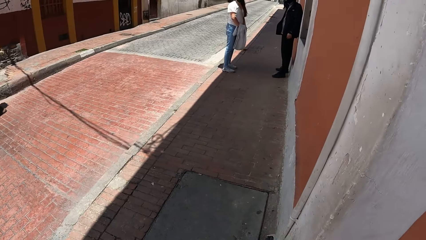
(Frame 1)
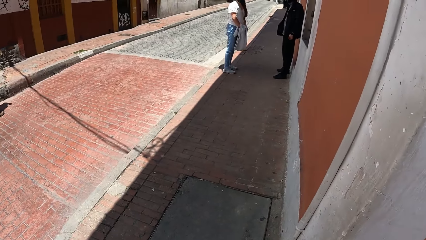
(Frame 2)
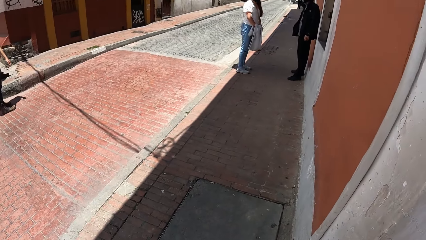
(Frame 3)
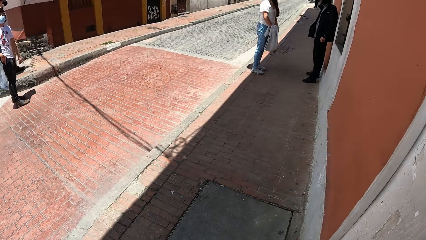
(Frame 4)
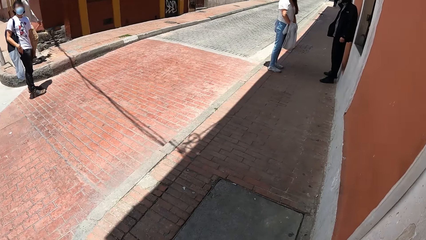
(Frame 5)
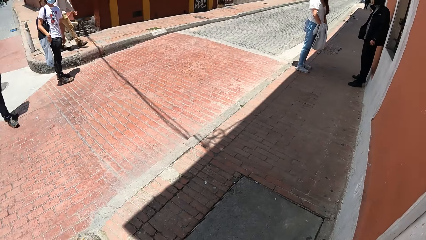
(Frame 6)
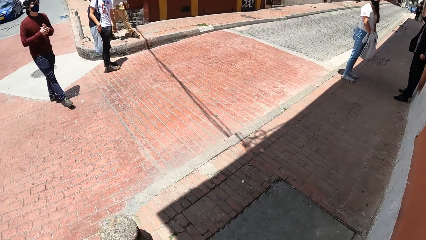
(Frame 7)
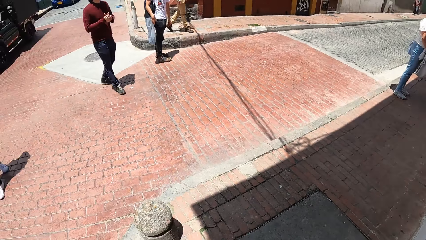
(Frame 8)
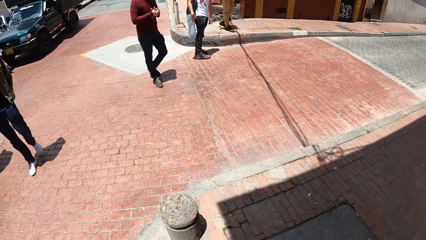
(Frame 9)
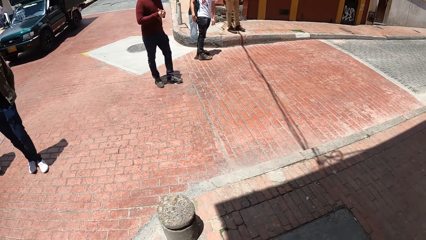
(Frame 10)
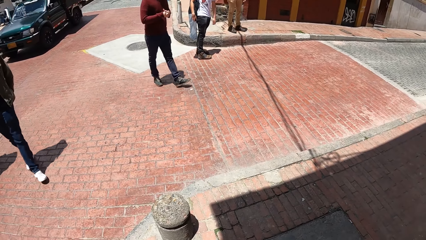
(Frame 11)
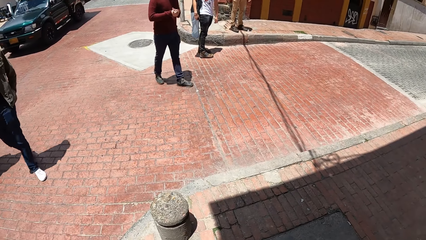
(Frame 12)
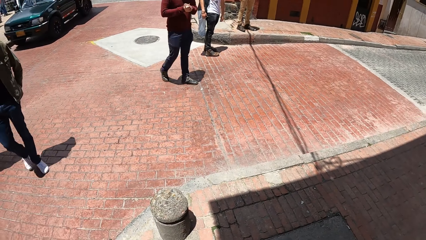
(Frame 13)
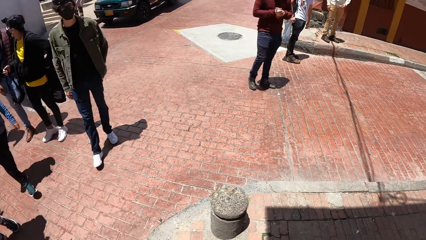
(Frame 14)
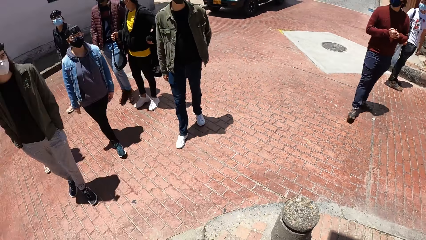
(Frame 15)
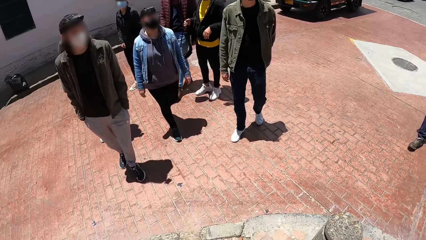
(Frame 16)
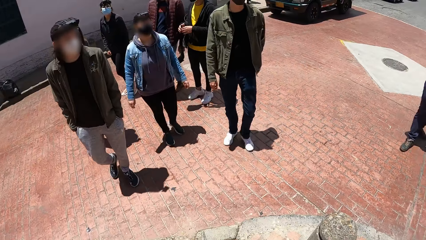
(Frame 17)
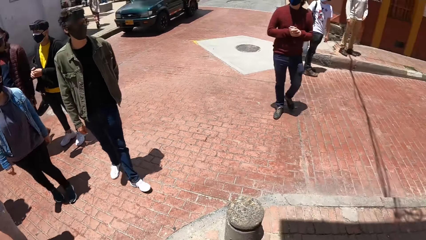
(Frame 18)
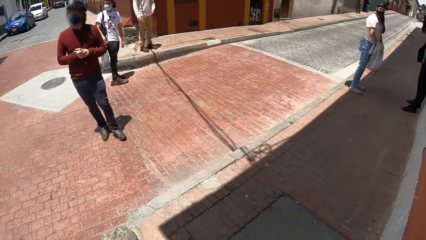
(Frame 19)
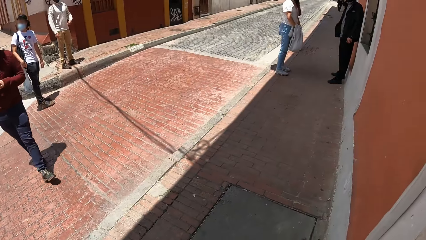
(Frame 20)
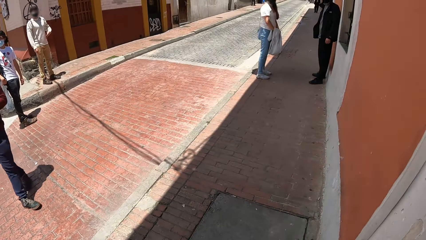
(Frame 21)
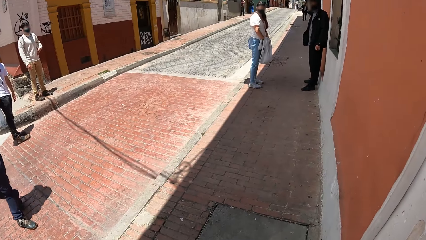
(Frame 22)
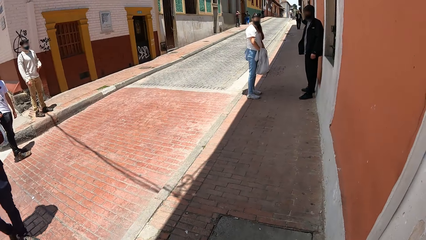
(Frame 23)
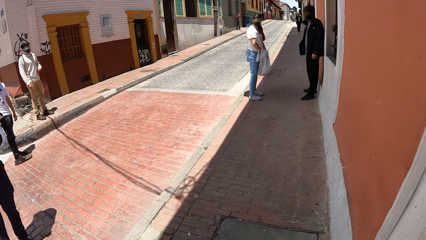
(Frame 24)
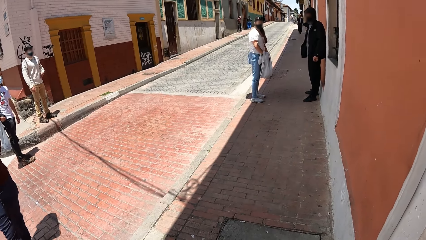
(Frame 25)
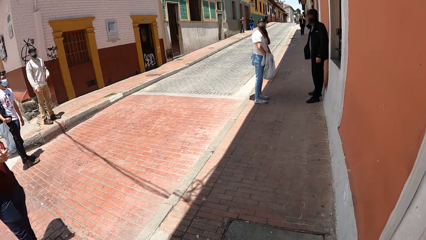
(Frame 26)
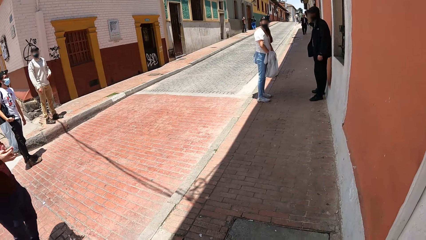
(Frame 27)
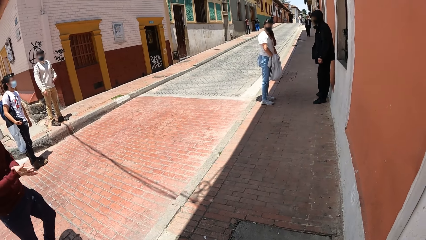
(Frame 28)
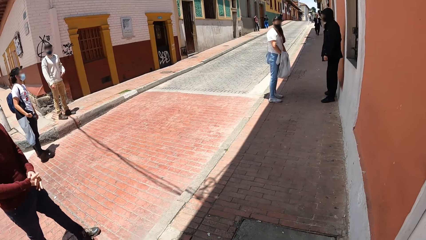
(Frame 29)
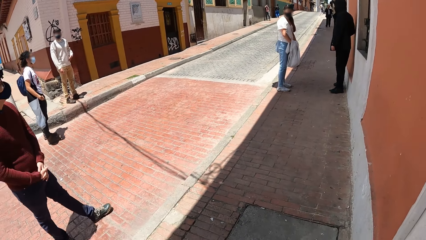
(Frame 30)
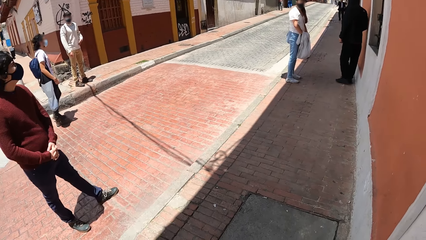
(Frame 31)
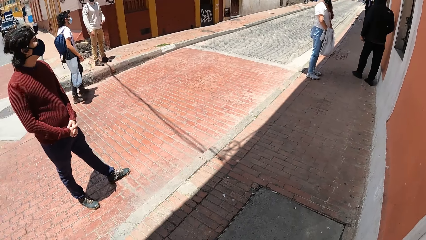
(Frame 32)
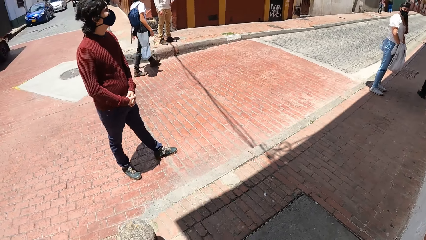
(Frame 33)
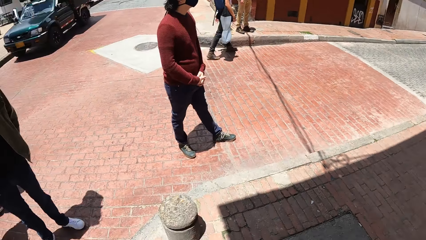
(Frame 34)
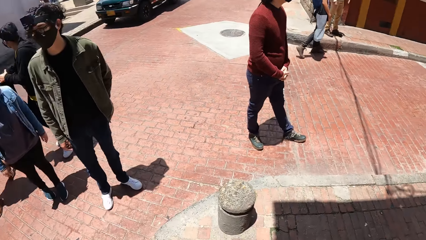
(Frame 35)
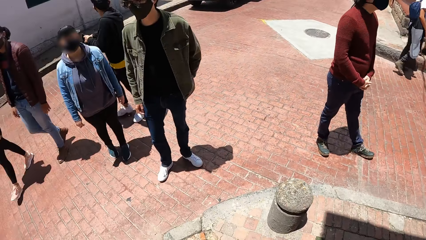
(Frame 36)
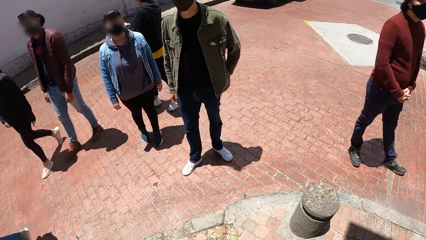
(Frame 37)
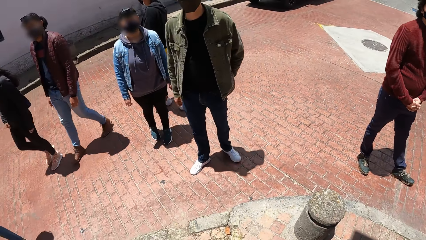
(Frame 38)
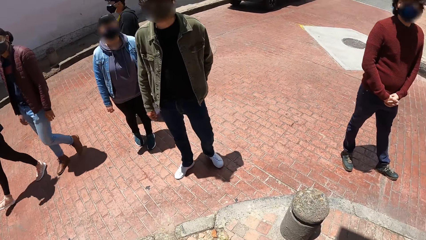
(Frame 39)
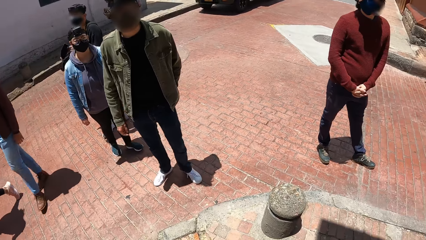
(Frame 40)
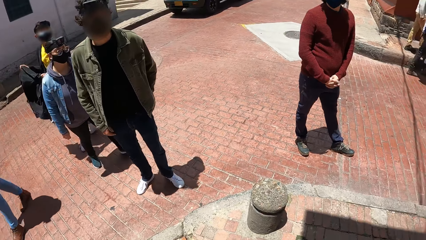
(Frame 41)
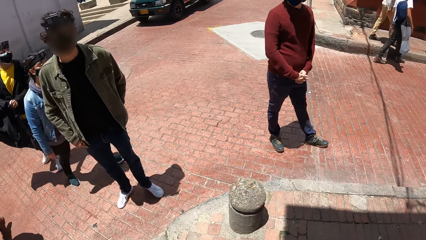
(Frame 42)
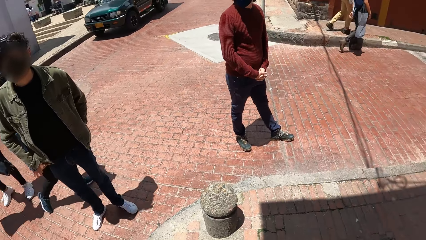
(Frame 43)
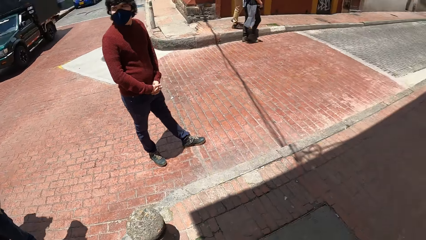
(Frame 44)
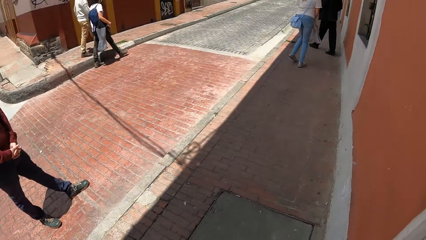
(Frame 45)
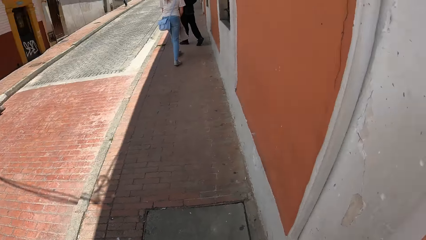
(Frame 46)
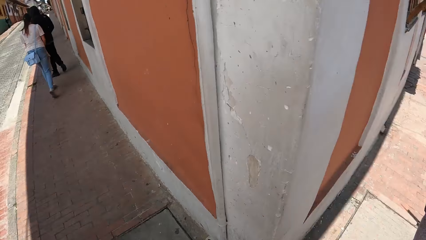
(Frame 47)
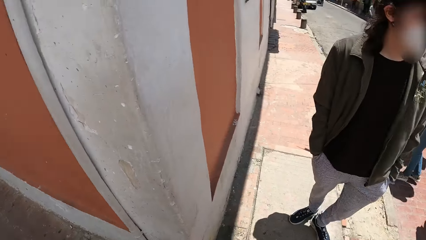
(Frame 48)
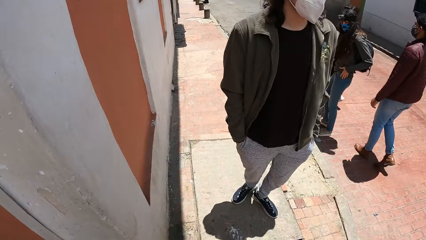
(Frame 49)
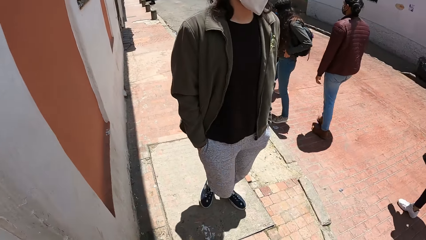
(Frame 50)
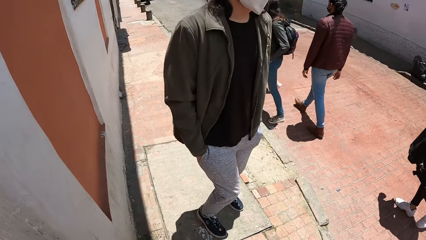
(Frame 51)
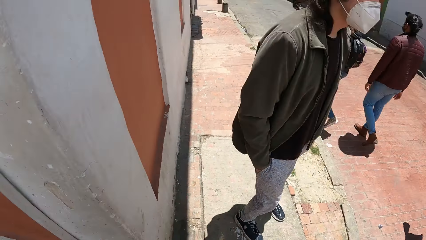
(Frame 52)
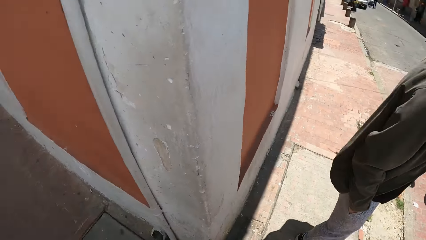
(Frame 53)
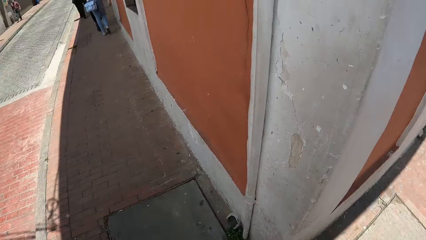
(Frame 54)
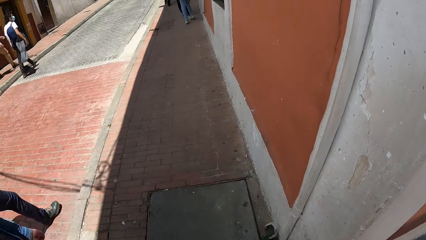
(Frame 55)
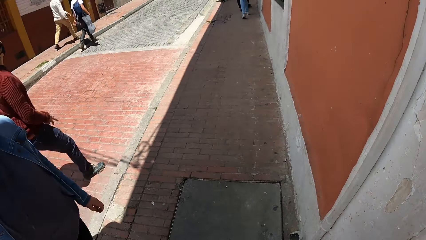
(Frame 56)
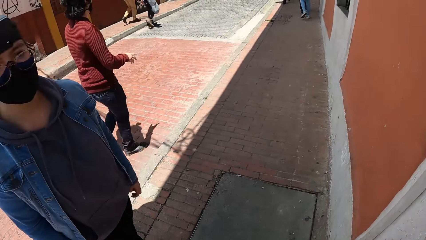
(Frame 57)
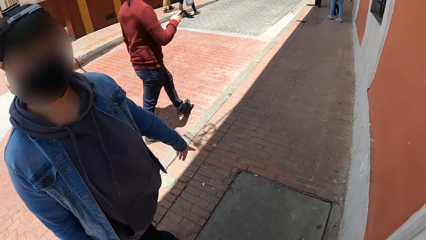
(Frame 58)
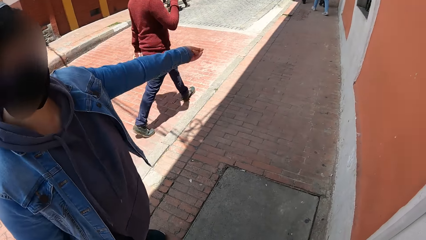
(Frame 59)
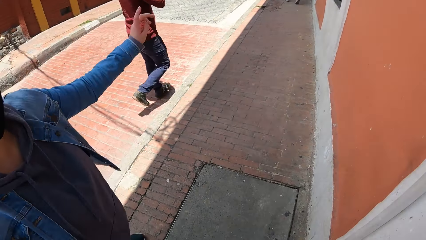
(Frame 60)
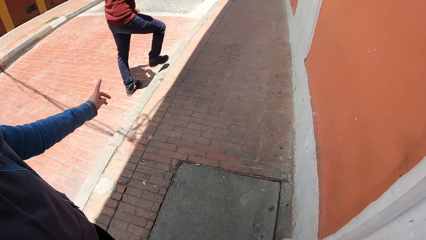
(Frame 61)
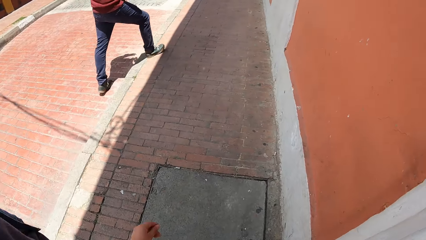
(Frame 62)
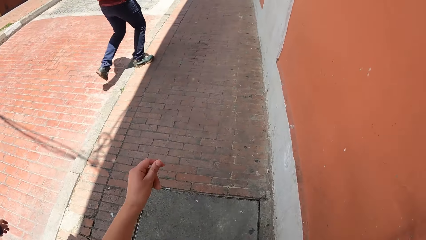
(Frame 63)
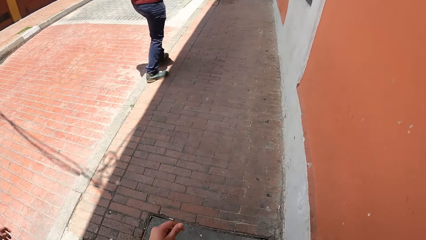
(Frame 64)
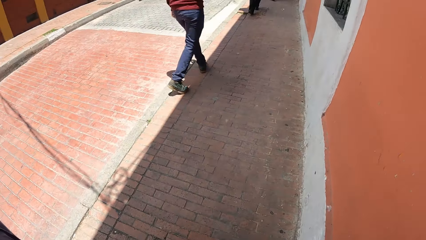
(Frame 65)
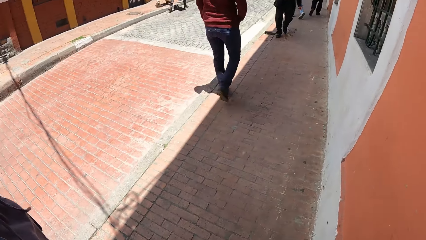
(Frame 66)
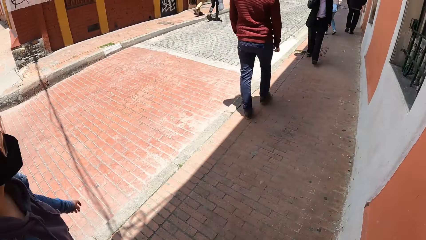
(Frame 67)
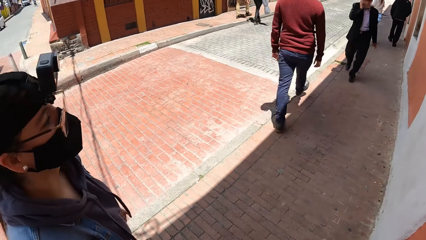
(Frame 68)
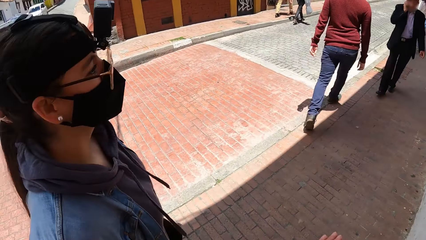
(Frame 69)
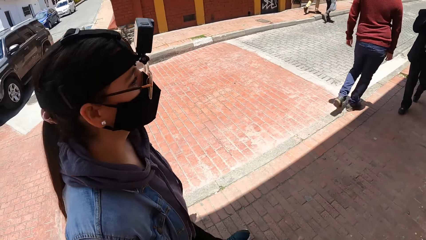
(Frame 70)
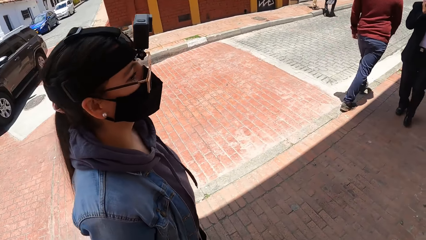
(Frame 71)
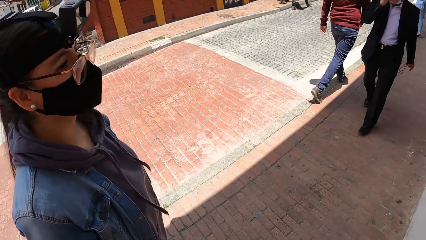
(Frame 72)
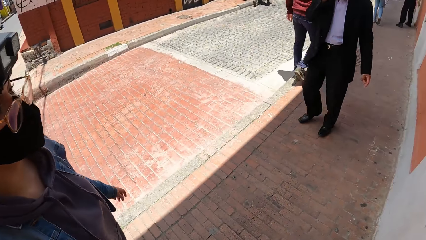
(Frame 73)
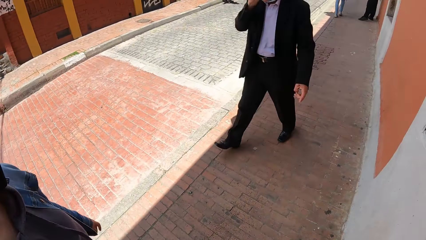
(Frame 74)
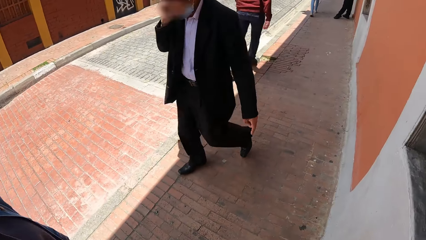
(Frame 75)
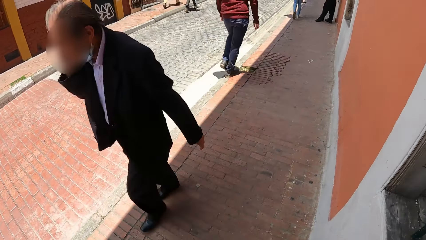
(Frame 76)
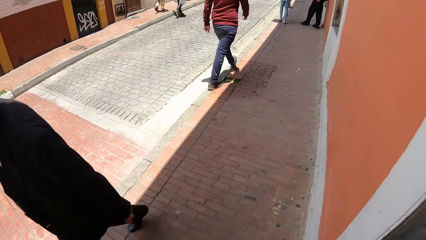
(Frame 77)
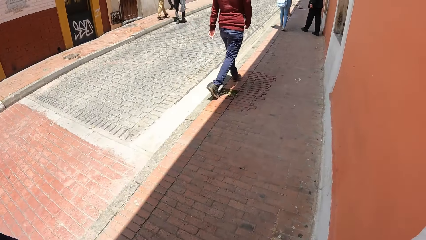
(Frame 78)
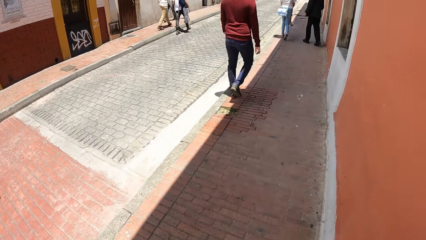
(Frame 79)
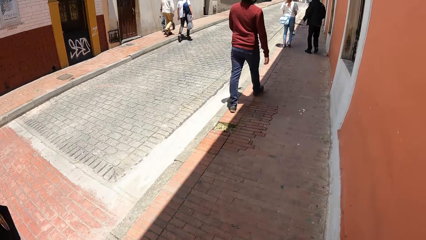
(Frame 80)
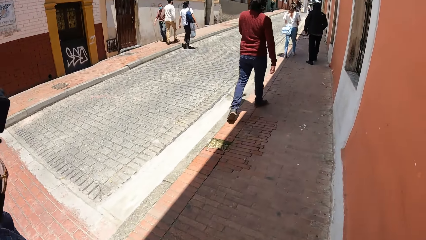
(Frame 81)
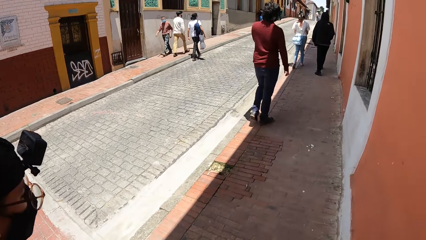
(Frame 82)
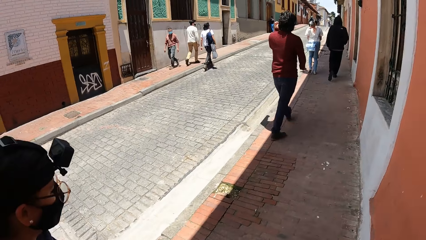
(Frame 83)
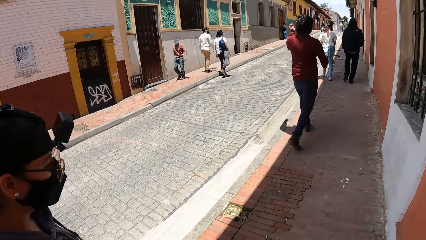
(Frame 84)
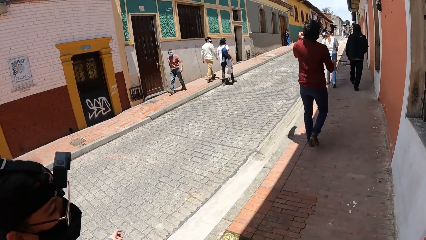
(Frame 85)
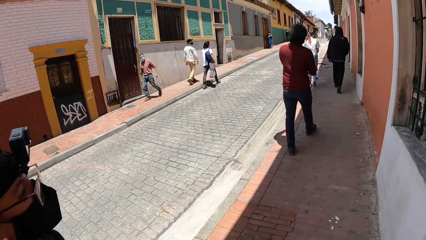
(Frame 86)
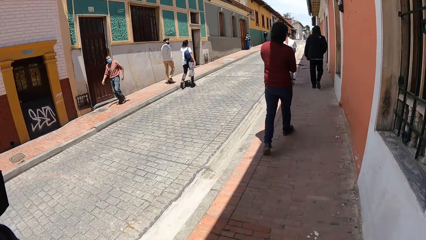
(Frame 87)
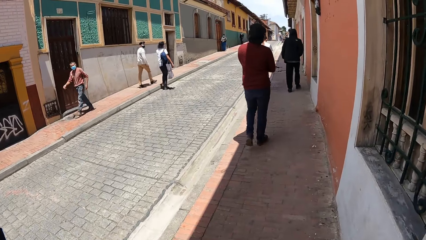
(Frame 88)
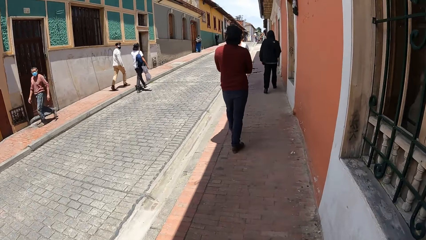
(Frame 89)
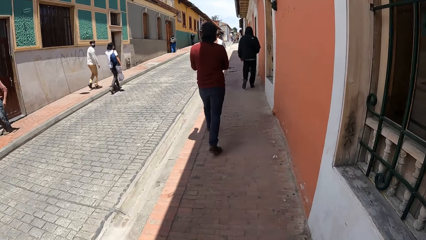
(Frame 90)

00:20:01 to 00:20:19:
A lady communicates with the camera wearer. The woman raises her left hand. The camera wearer walks on a street with another woman.
